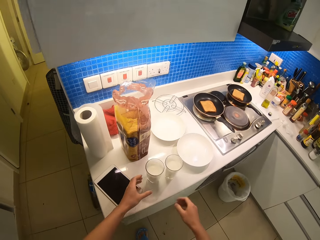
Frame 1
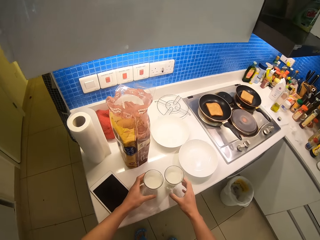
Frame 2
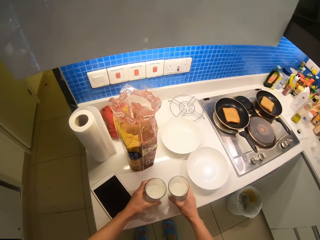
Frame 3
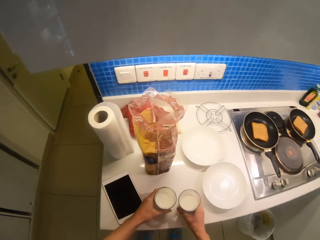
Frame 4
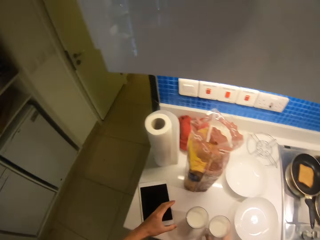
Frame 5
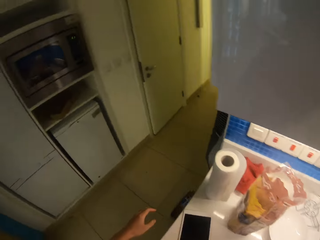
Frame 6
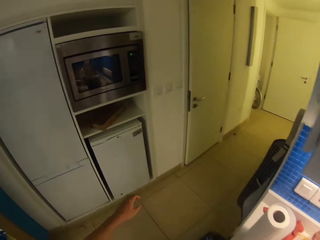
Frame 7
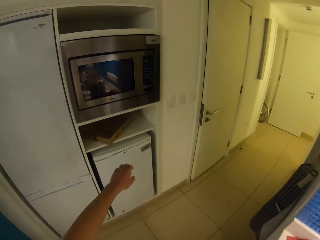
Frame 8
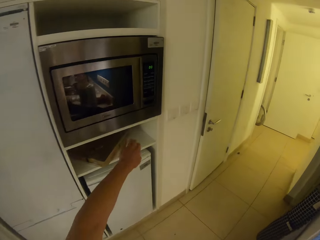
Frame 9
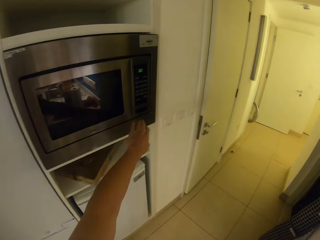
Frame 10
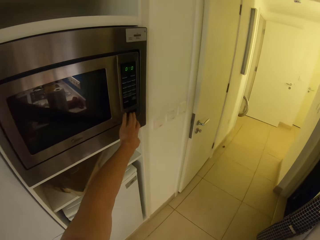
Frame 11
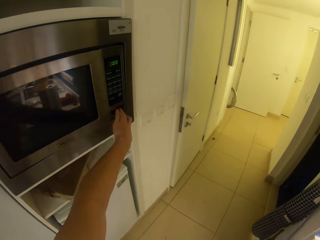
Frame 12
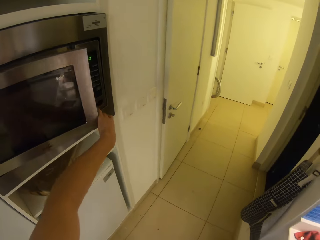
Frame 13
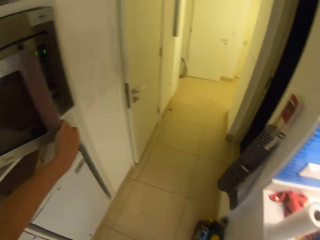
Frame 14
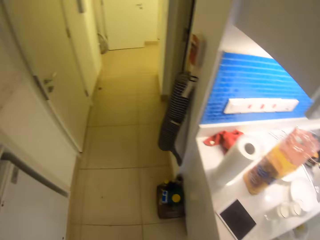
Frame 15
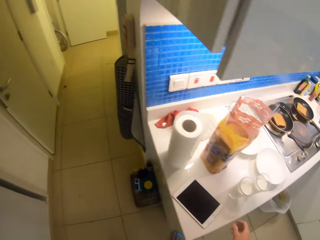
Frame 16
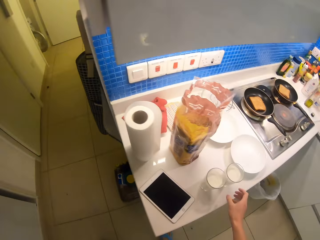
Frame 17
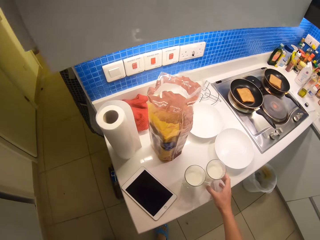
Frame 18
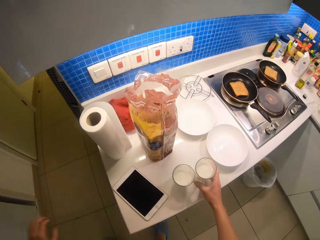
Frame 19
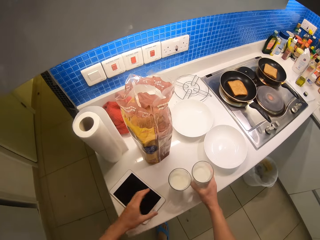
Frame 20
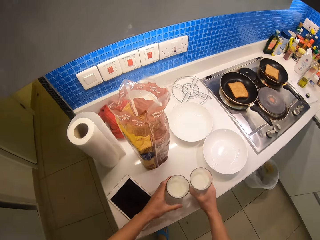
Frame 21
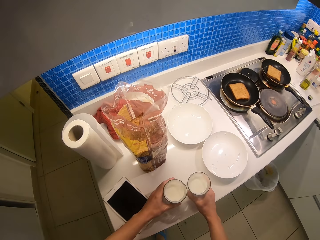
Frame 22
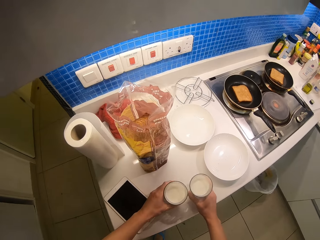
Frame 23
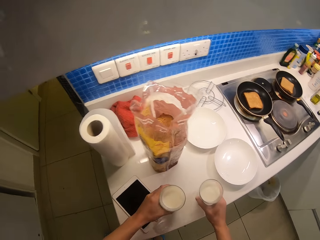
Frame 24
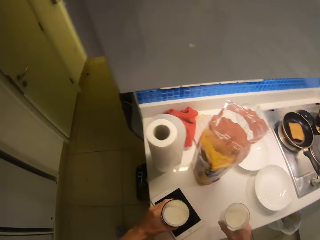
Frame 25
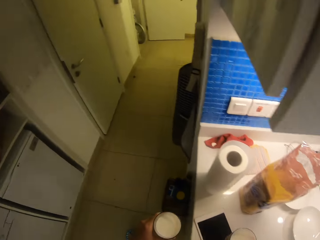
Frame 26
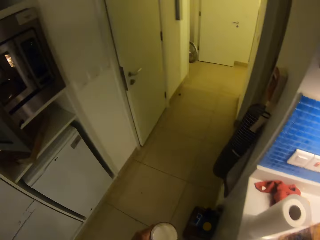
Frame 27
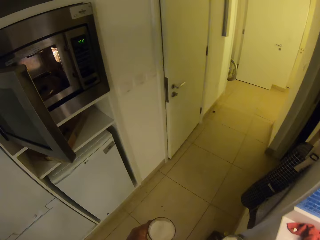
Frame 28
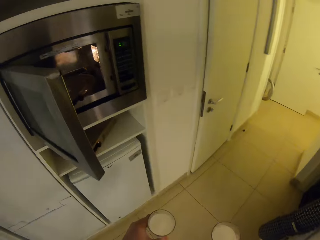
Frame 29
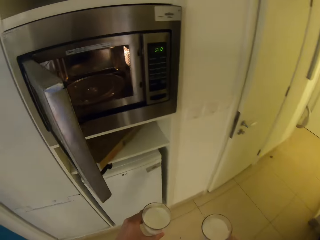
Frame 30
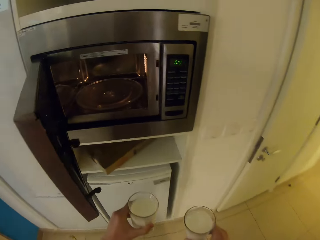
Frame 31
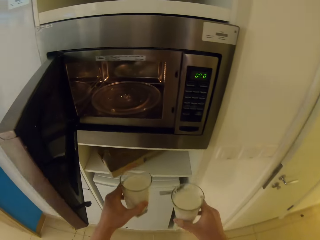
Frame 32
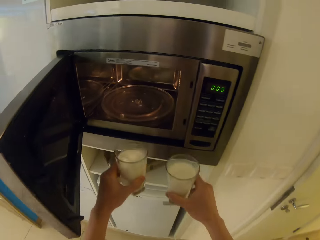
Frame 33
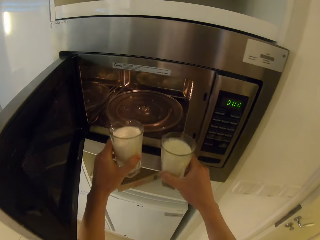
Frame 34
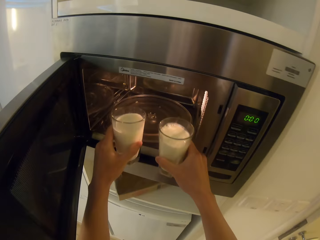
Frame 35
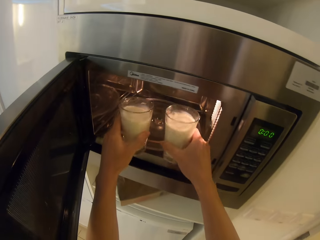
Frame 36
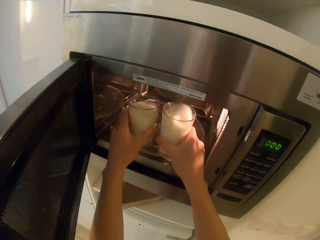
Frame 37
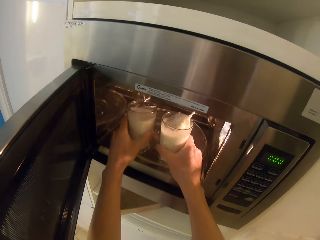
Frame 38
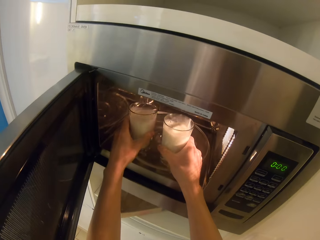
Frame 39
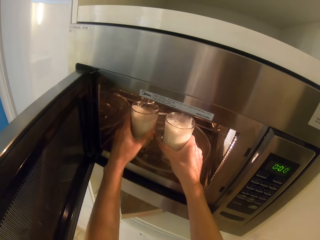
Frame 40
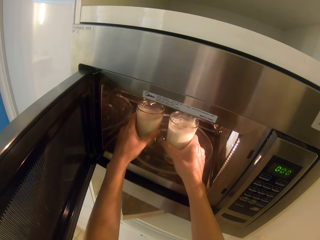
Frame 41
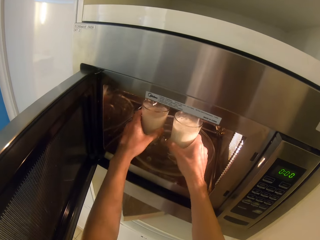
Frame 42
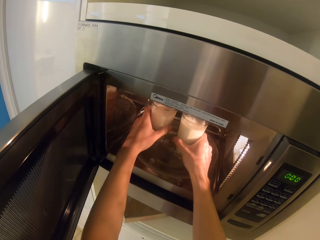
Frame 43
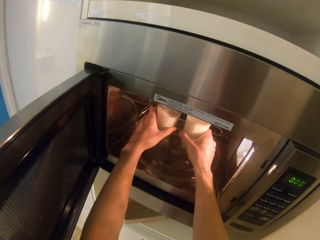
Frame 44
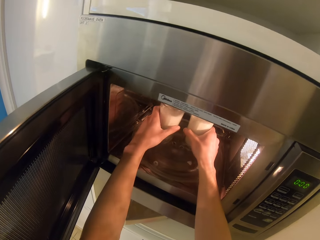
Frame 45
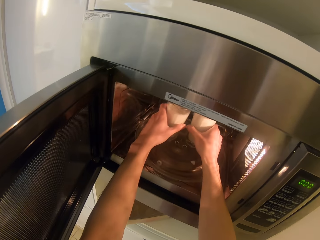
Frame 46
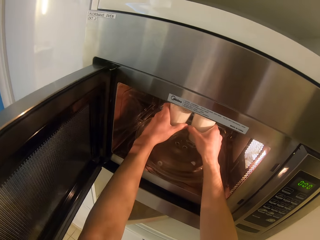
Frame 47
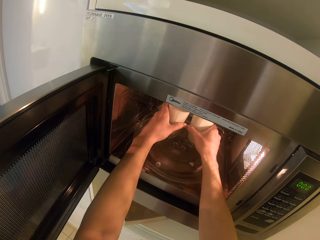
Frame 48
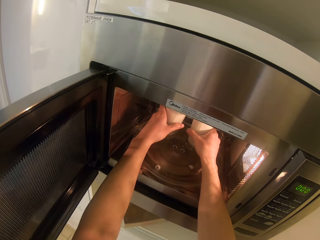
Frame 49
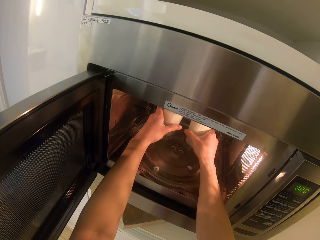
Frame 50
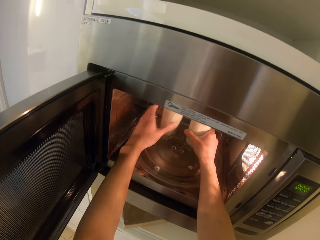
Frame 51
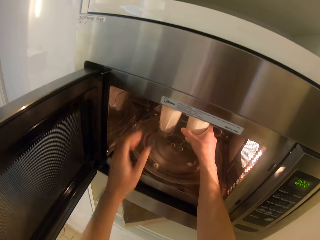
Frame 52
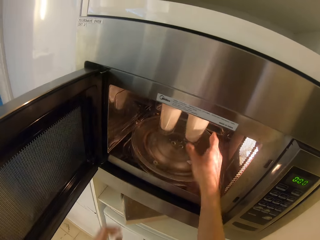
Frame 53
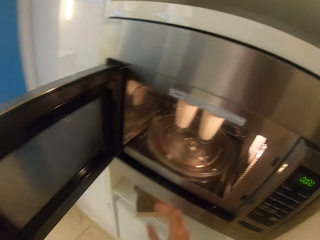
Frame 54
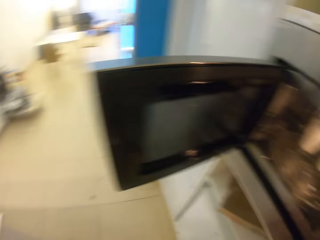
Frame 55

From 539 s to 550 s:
The camera wearer carries a glass of milk. They open the microwave. They take up the glasses of milk. They put the two glasses of milk in the microwave.

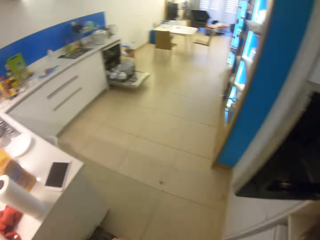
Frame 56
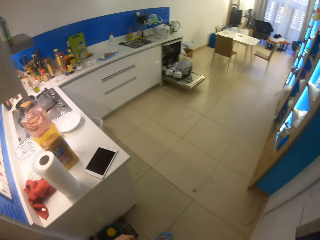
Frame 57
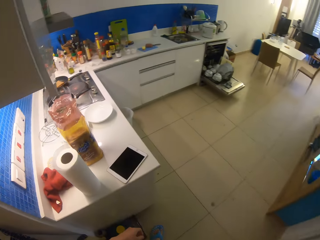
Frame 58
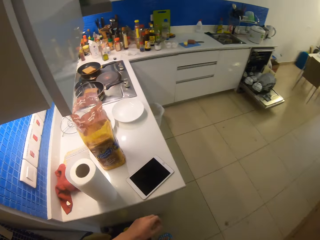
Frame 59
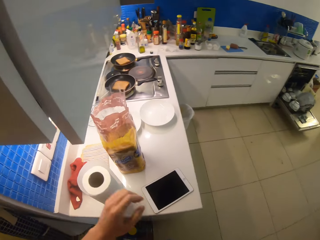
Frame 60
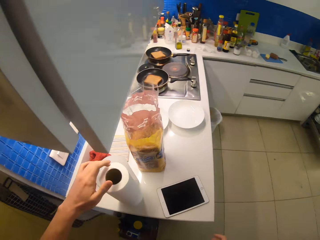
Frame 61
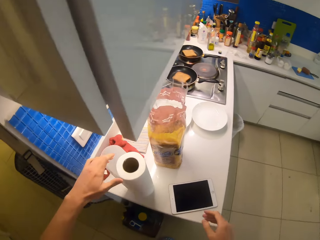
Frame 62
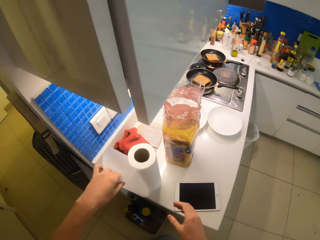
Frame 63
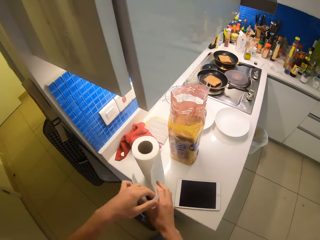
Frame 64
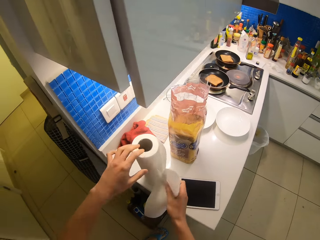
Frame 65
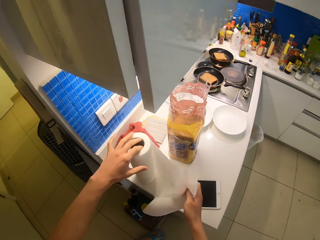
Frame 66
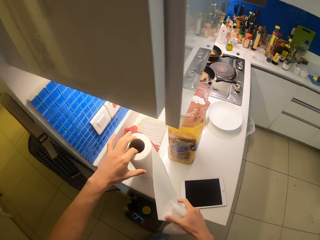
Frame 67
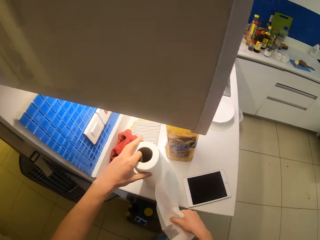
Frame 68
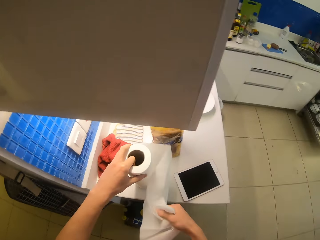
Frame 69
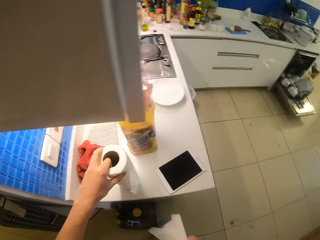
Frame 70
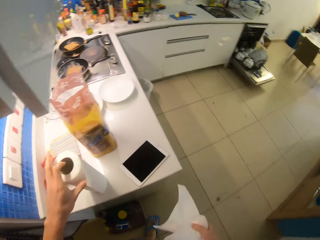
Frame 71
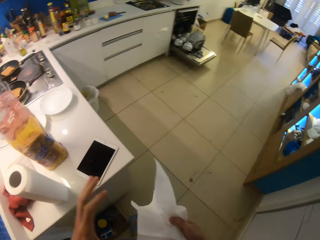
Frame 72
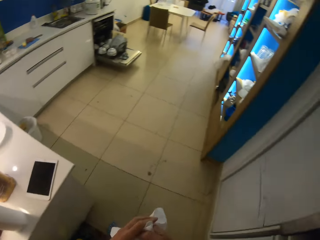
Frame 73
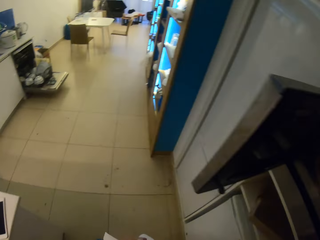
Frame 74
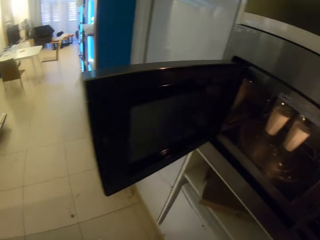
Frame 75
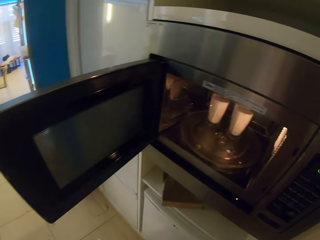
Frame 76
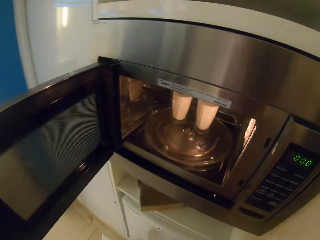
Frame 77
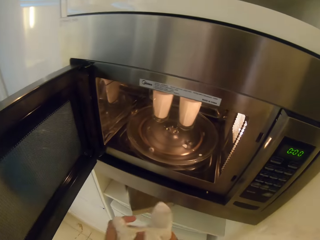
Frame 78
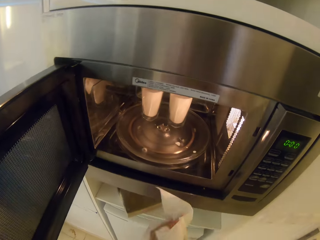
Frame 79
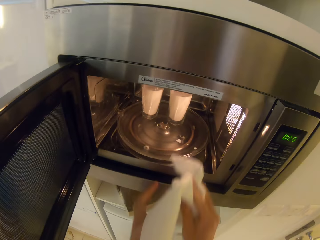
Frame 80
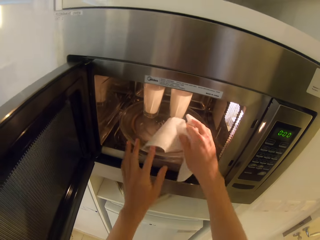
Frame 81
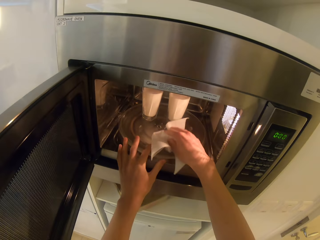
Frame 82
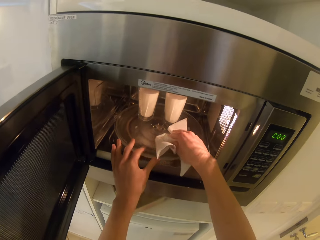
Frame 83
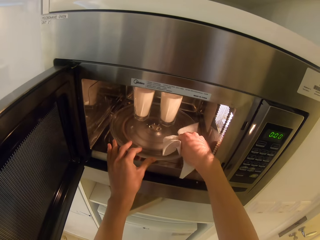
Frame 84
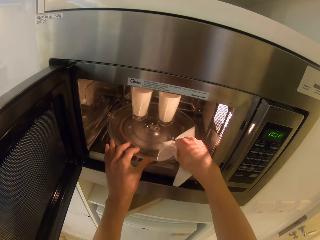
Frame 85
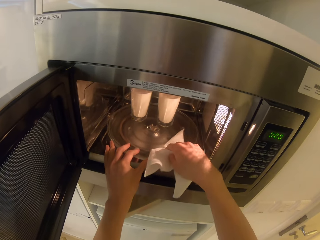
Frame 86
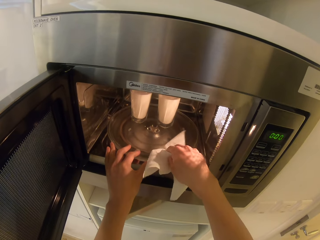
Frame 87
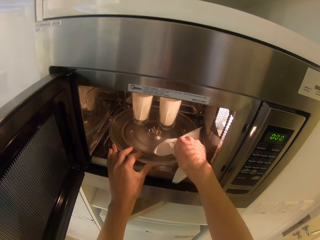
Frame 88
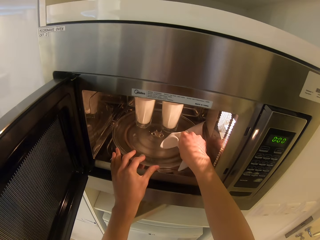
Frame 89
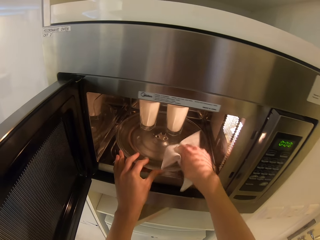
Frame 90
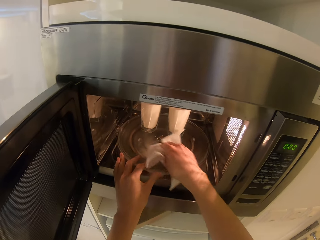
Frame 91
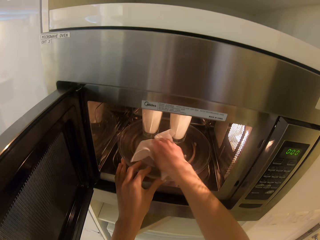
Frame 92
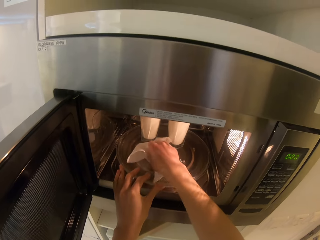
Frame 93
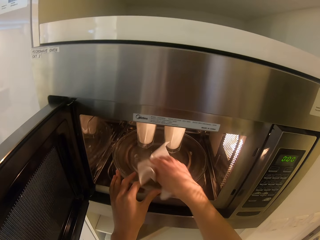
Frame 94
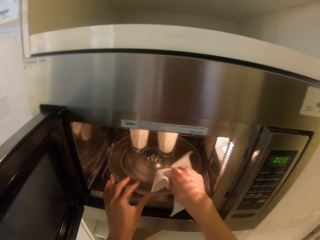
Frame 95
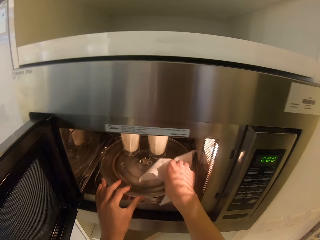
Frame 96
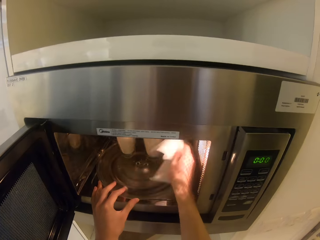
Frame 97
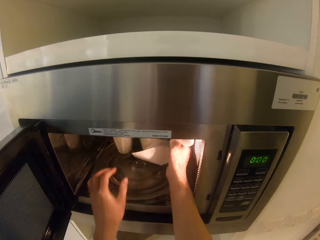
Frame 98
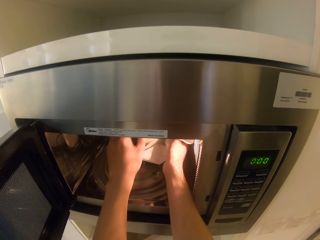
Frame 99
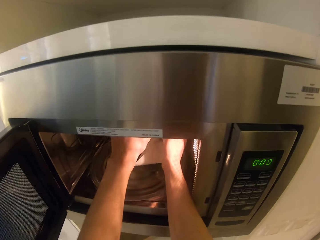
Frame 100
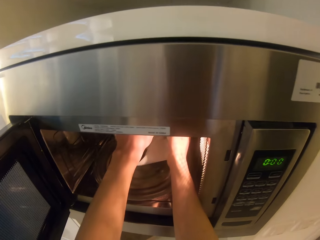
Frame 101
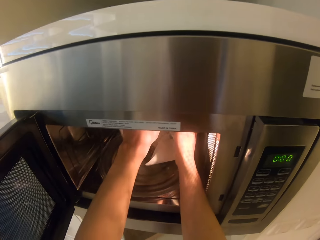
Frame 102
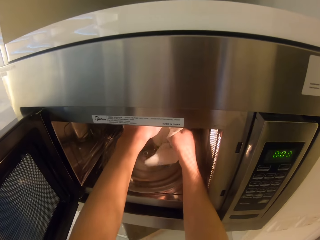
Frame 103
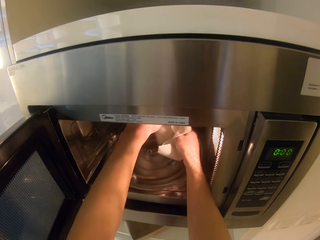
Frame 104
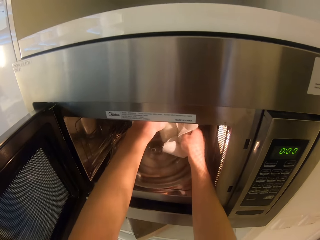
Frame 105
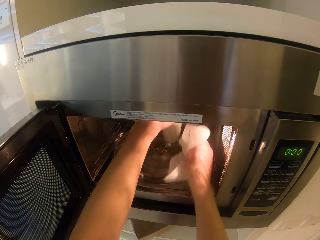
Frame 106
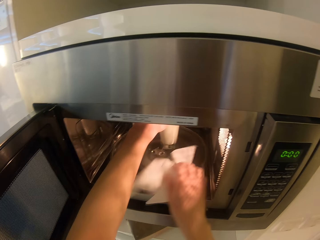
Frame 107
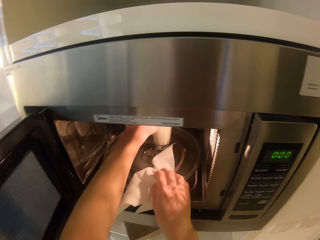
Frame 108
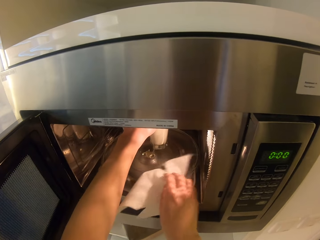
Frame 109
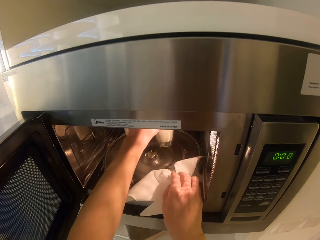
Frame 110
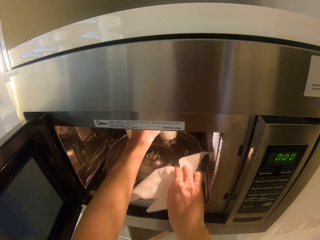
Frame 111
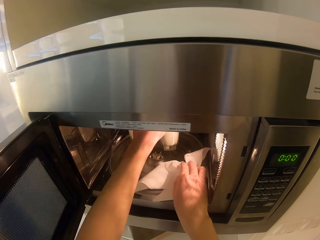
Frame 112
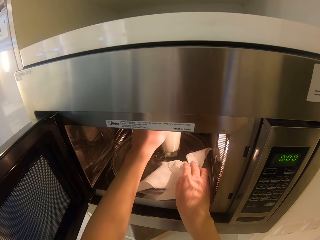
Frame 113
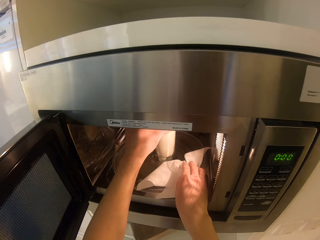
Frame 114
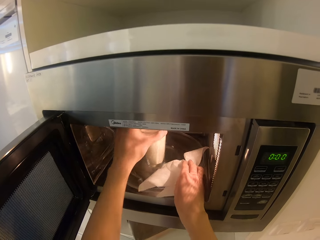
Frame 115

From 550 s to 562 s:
The camera wearer tears a tissue paper. They cut a piece of the kitchen tissue. They wipe inside the microwave with a serviette. They wipe the milk glasses with the serviette.
